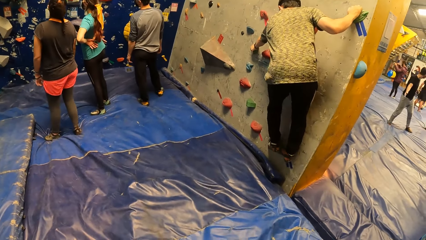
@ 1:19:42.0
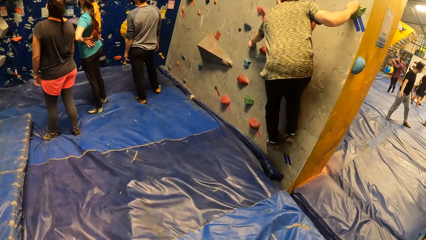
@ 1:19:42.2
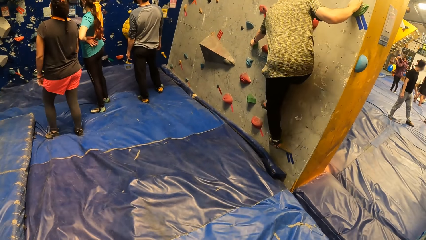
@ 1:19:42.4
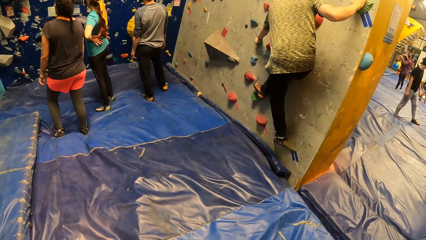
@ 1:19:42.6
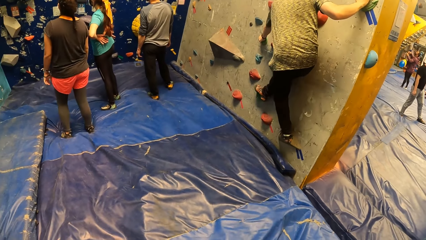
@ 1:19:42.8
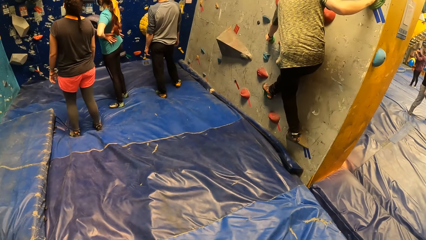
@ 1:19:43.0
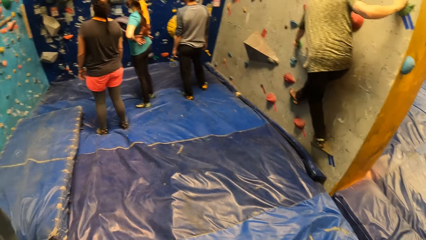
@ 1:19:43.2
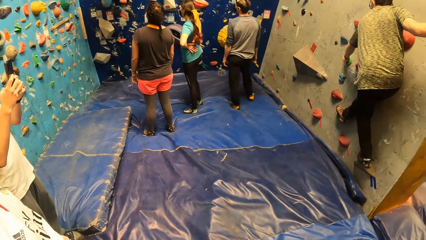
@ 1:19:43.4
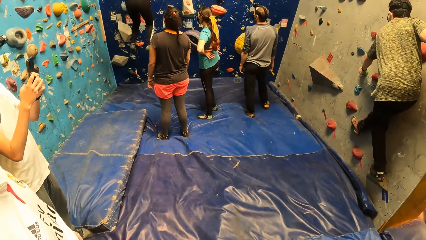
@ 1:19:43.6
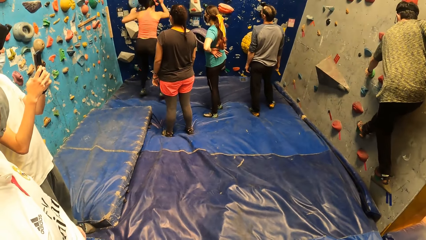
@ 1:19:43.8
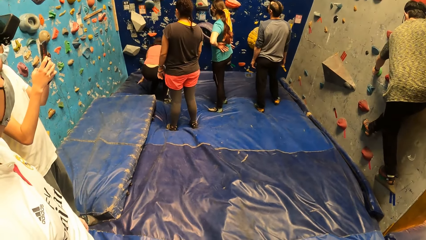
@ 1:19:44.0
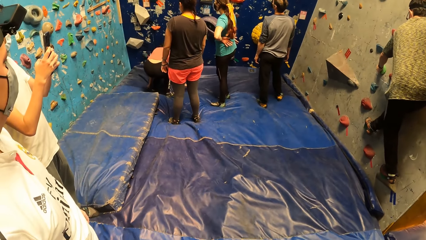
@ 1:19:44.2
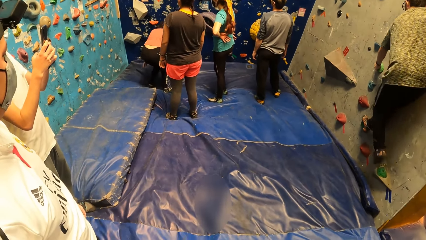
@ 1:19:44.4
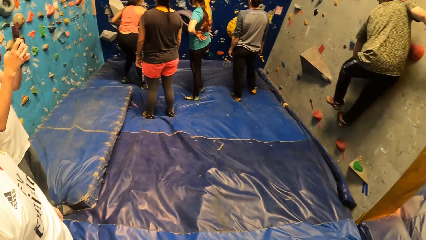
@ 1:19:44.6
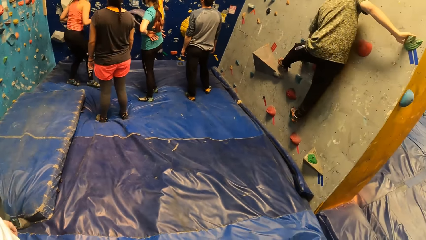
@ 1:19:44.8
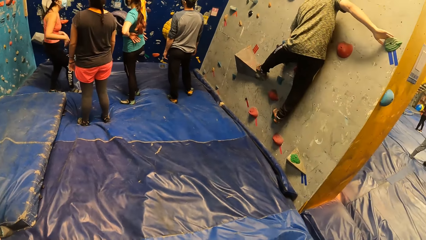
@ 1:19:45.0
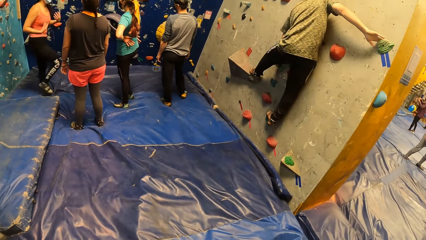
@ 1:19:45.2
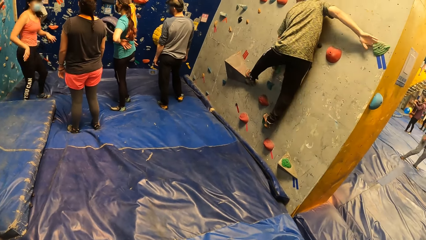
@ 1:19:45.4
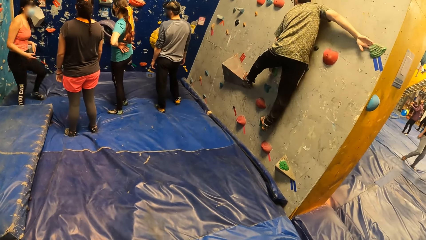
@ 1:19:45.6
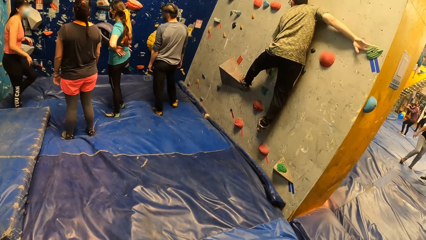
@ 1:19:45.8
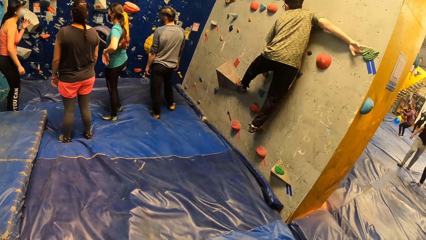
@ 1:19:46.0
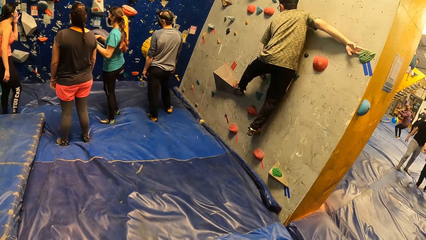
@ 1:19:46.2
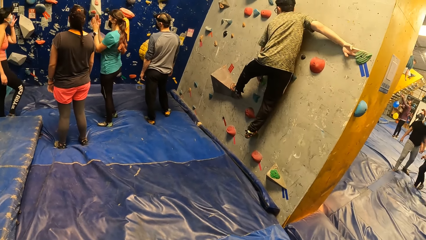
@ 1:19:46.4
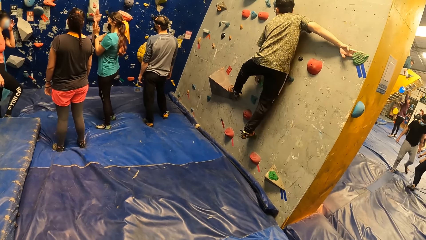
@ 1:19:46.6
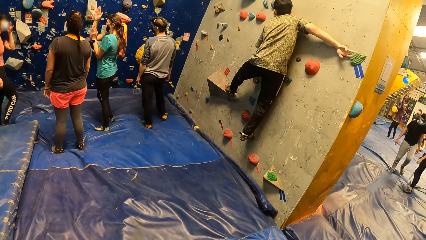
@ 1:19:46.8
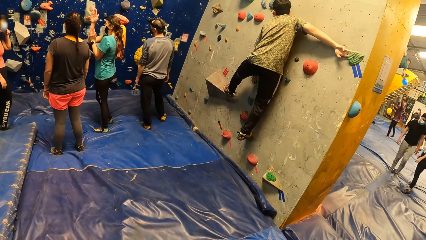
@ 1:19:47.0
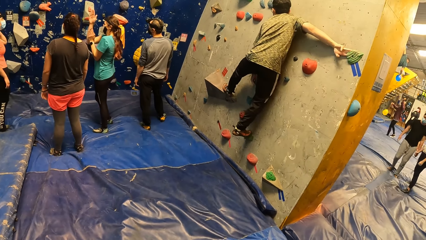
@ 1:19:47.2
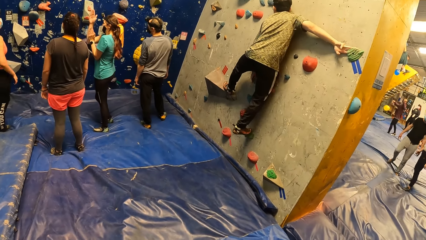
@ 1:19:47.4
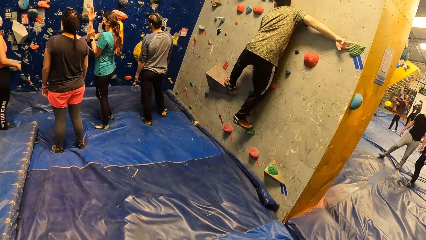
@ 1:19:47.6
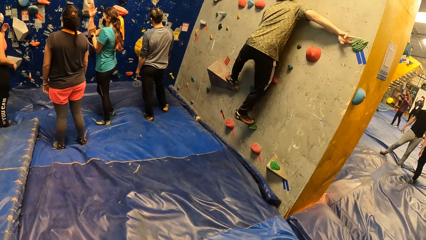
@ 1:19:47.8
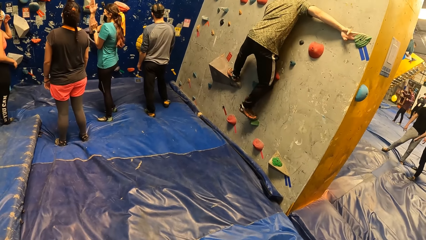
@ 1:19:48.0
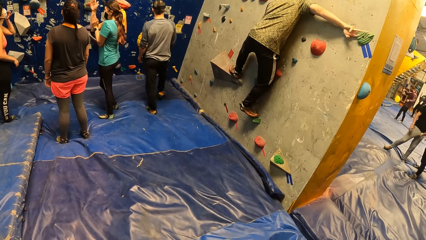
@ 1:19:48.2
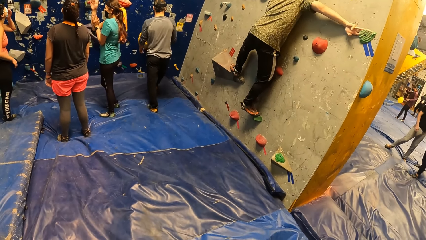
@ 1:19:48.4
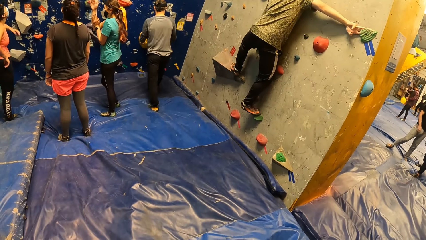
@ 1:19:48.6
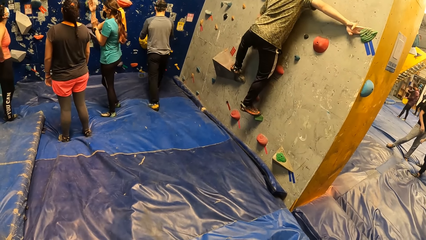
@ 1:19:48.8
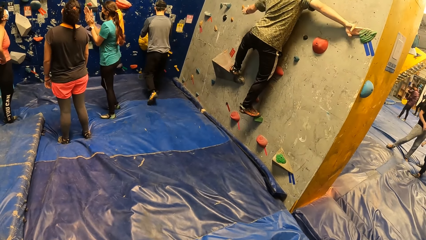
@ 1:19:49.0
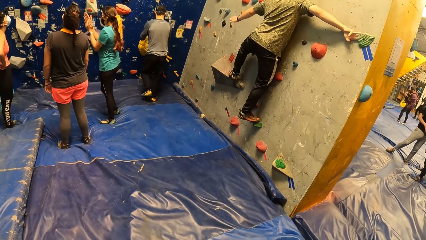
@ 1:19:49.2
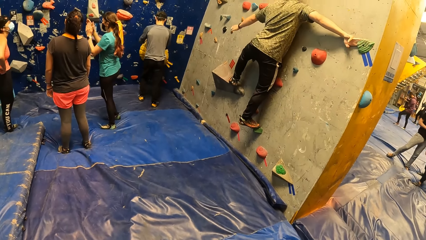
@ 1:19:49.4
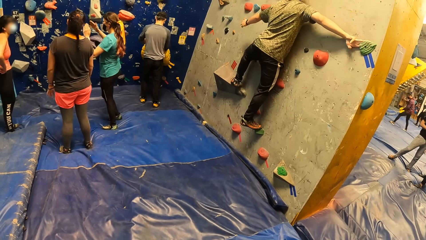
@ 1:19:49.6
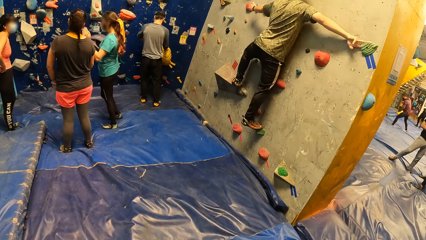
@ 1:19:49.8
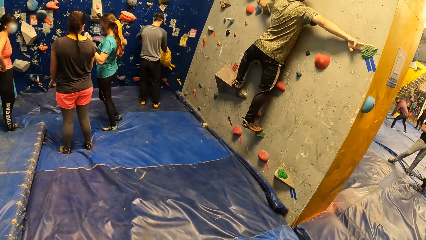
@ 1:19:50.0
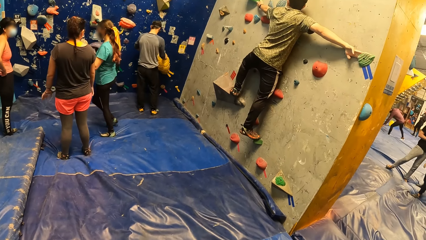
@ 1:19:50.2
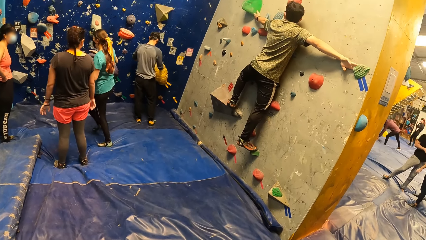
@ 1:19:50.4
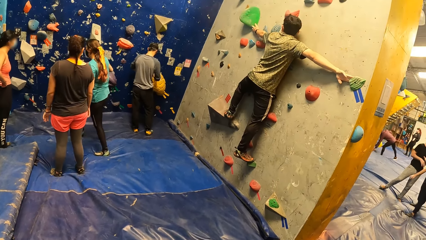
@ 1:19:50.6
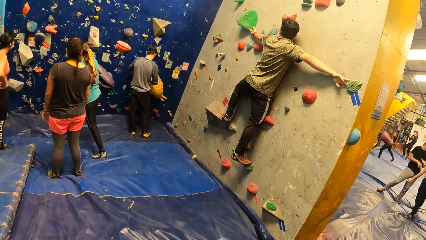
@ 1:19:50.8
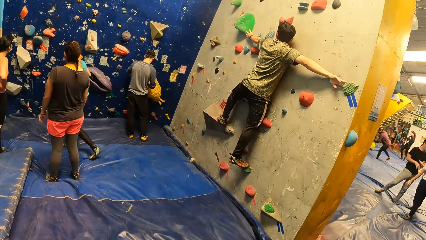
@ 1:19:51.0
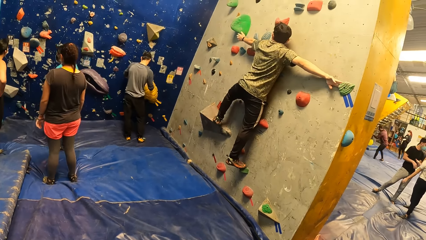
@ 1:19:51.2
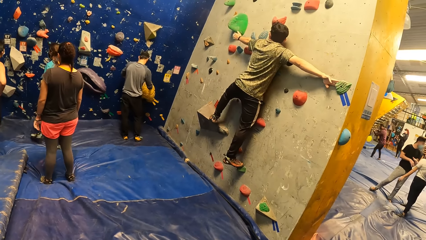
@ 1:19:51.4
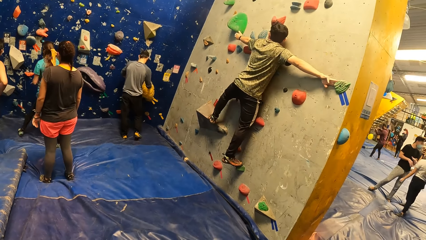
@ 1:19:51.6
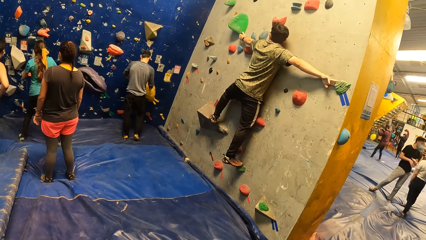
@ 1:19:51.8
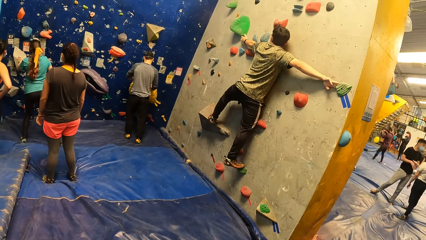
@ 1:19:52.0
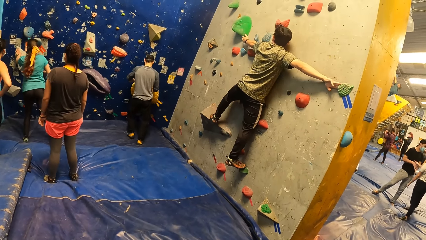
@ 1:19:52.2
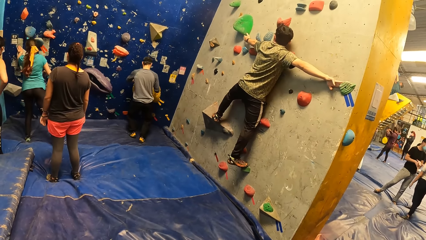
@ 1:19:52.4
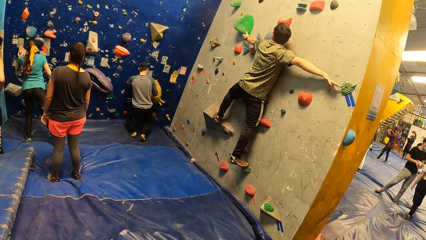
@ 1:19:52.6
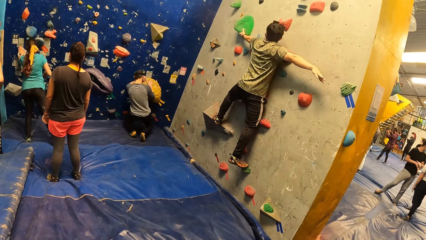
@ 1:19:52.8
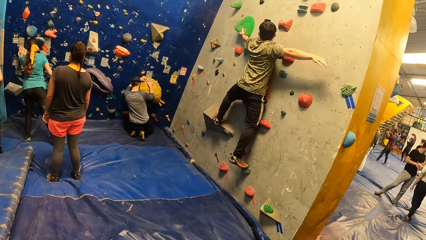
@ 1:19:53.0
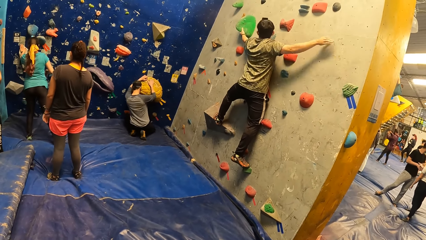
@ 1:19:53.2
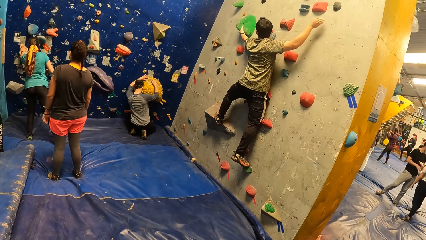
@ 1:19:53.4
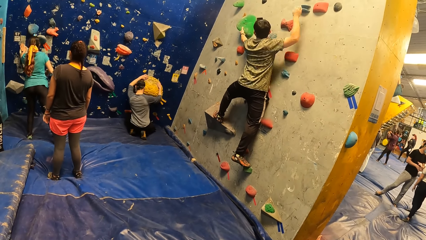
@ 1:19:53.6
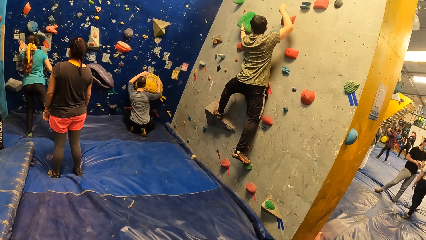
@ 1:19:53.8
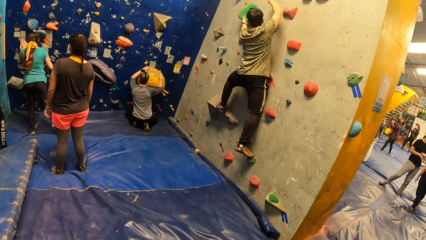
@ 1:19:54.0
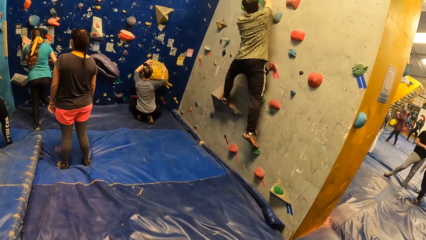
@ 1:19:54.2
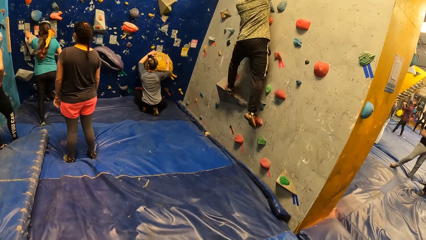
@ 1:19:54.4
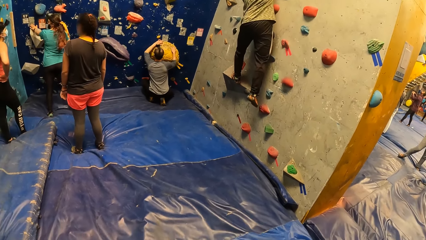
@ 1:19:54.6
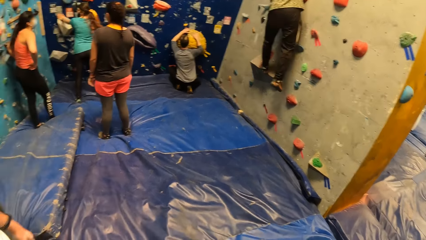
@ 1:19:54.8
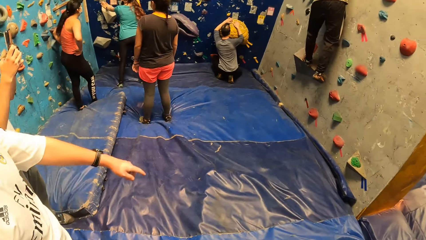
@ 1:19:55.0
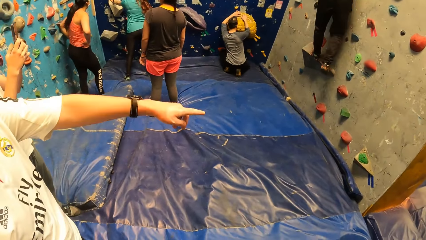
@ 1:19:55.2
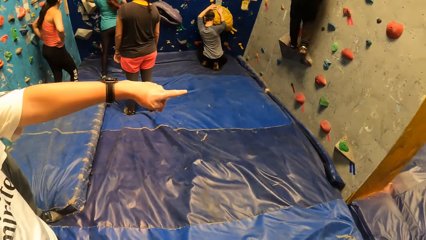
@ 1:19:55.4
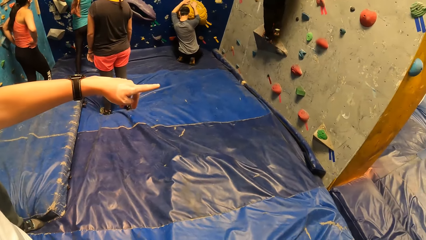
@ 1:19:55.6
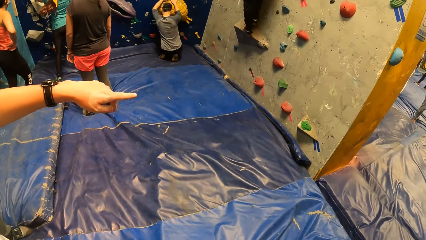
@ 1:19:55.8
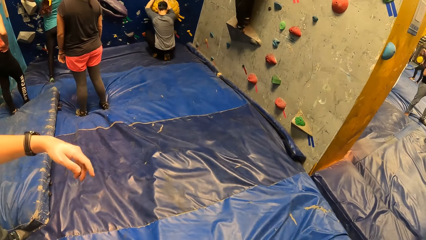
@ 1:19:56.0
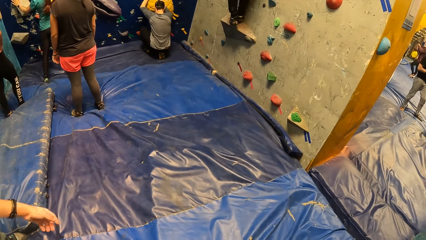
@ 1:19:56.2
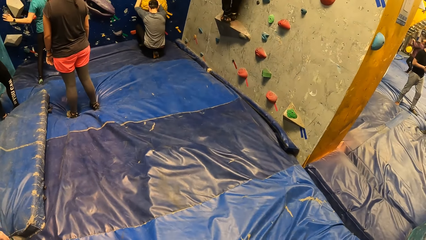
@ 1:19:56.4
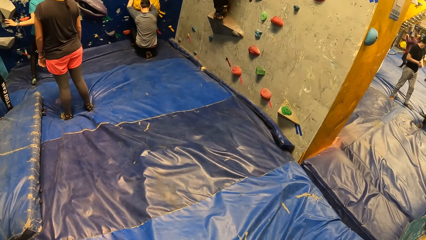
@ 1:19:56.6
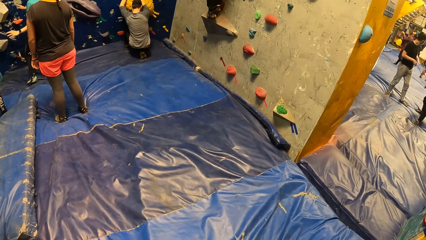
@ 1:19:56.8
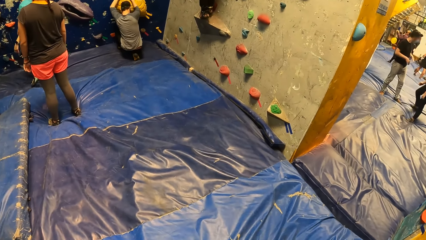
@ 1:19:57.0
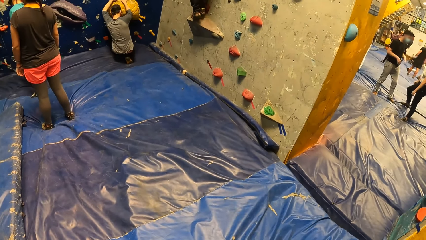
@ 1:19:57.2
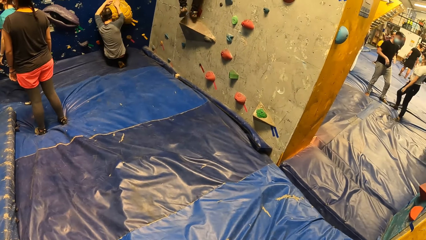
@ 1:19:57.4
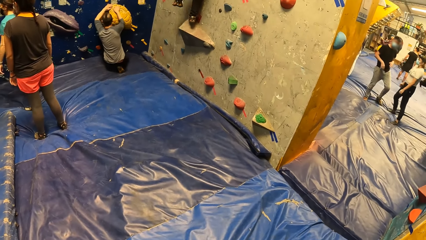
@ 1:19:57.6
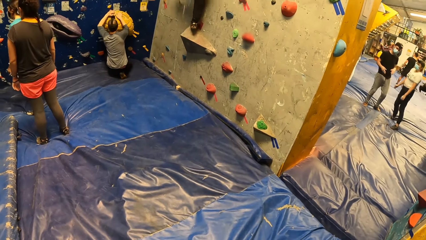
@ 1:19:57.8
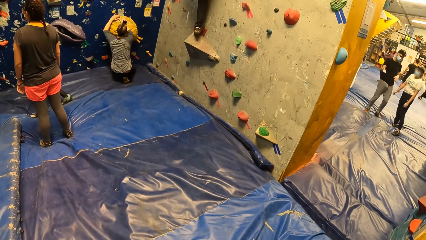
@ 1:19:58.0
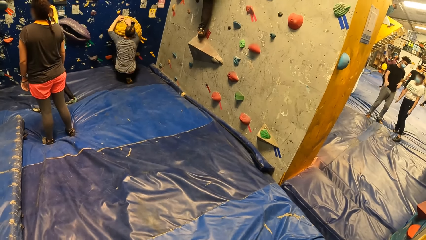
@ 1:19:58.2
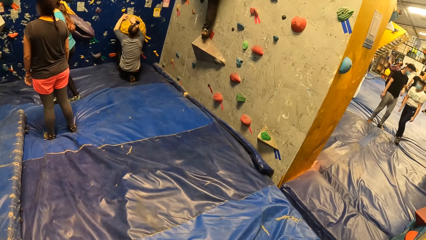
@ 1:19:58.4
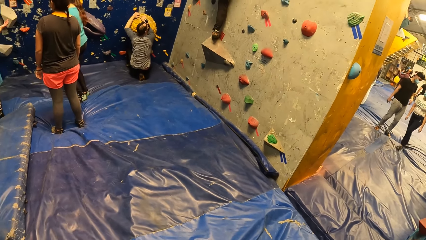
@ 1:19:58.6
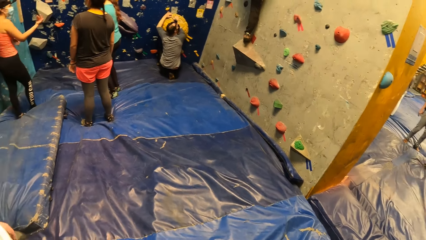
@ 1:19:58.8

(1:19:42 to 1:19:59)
A woman jumps down from the climbing wall. The woman touches her face with her left hand. The woman holds her waist with both hands. A man taps the climbing wall with his left hand. Another man points at the climbing wall with his left hand. The camera wearer interacts with the other man.
